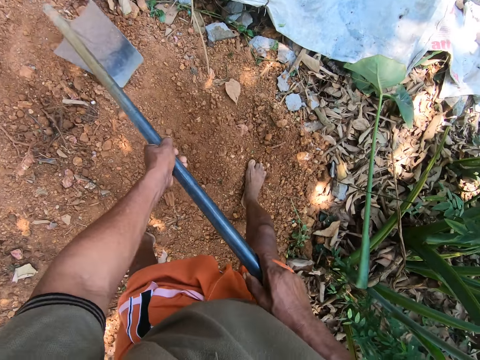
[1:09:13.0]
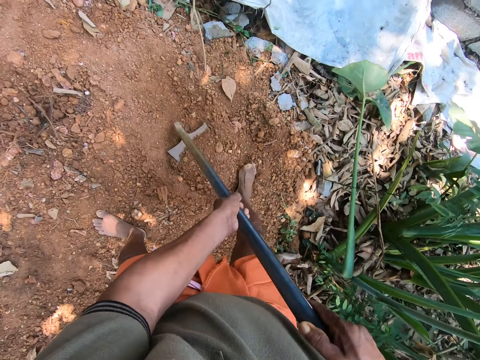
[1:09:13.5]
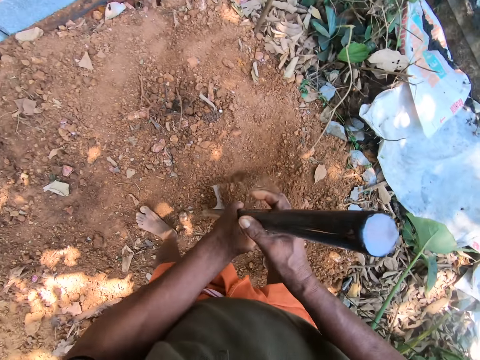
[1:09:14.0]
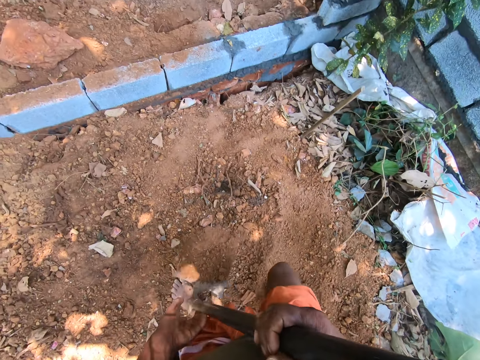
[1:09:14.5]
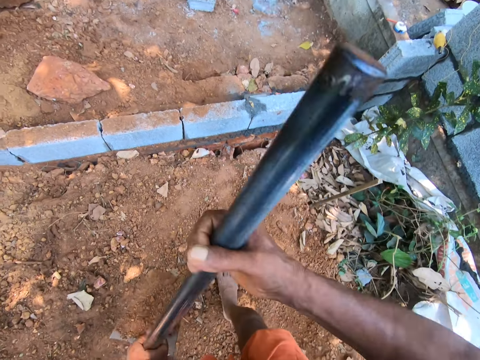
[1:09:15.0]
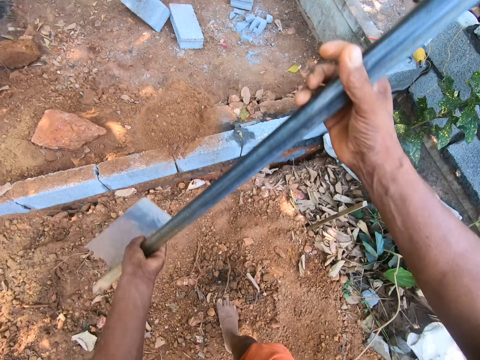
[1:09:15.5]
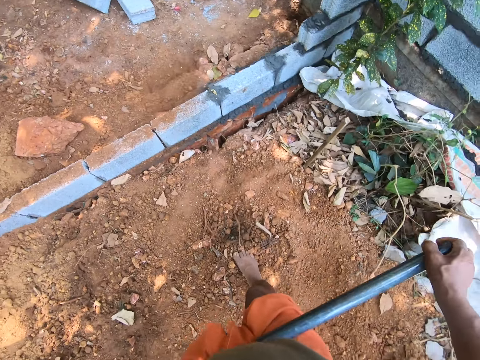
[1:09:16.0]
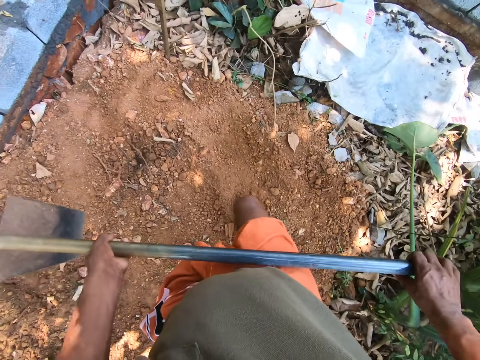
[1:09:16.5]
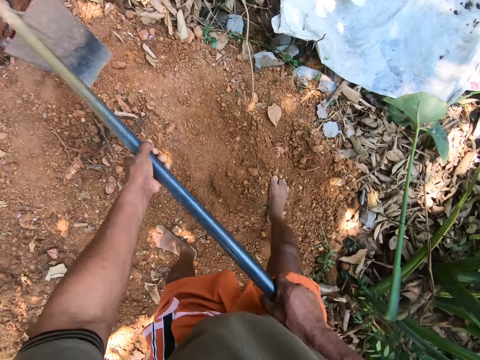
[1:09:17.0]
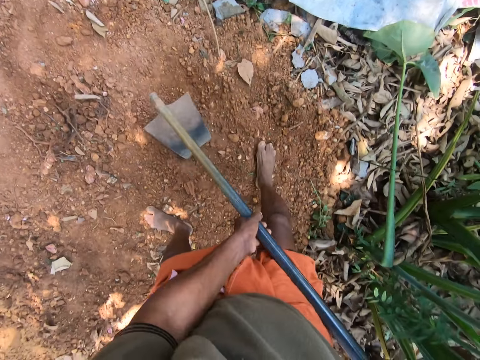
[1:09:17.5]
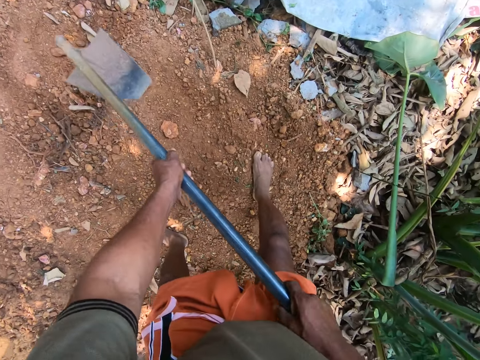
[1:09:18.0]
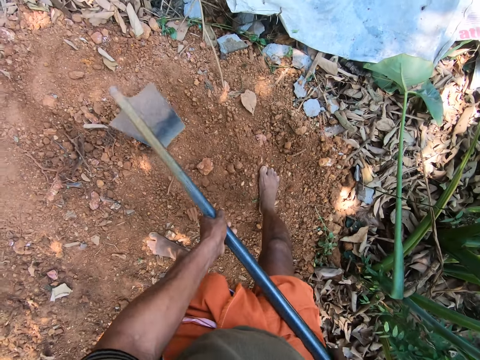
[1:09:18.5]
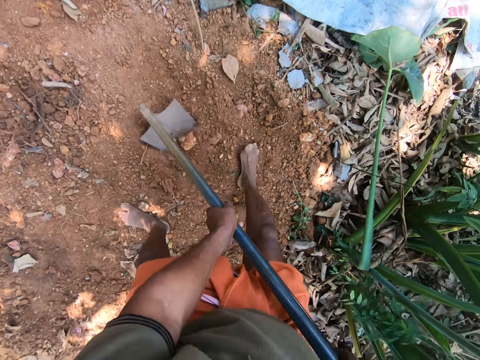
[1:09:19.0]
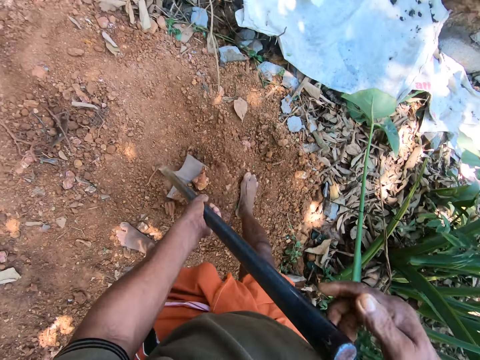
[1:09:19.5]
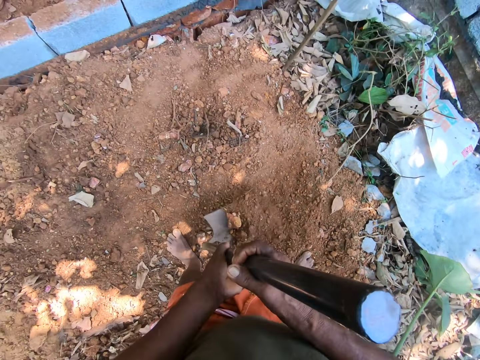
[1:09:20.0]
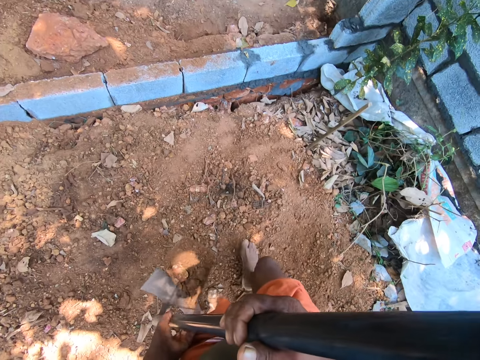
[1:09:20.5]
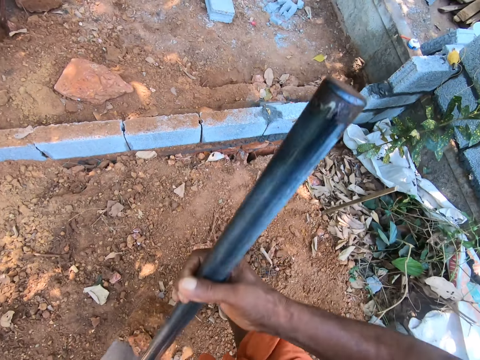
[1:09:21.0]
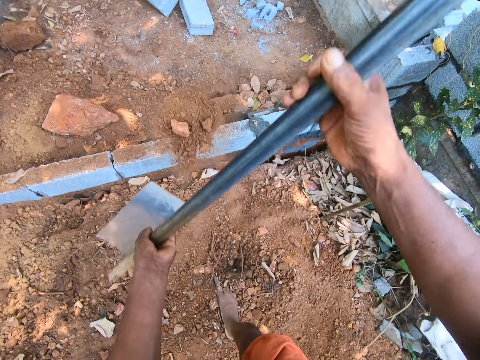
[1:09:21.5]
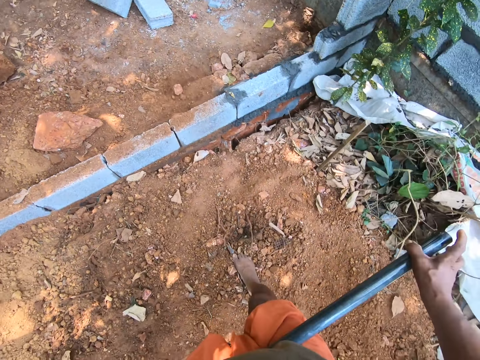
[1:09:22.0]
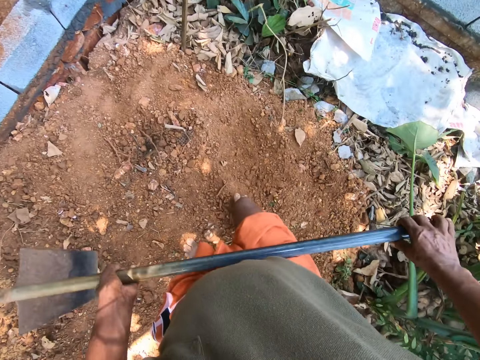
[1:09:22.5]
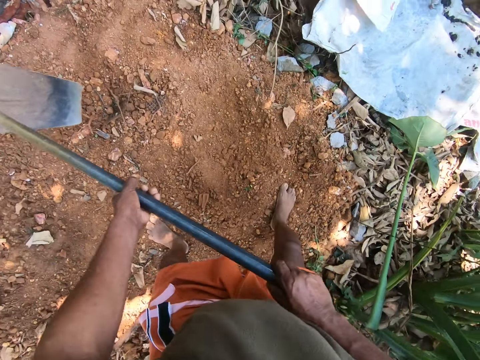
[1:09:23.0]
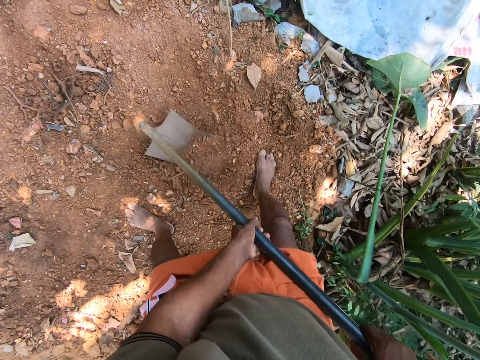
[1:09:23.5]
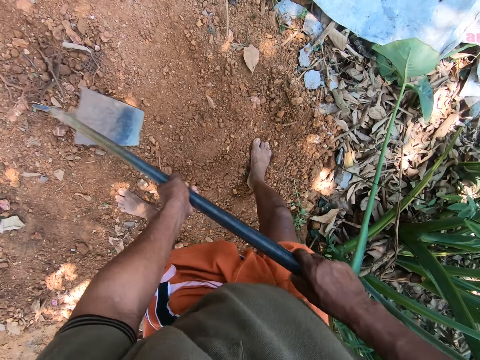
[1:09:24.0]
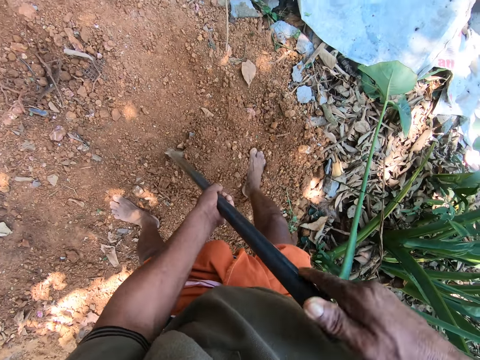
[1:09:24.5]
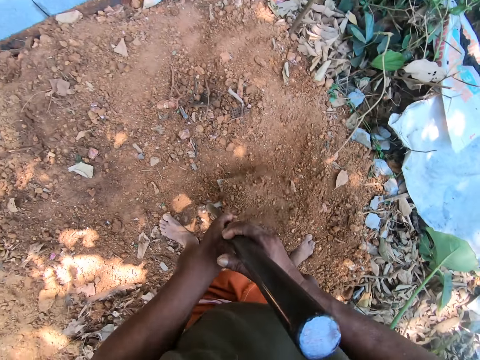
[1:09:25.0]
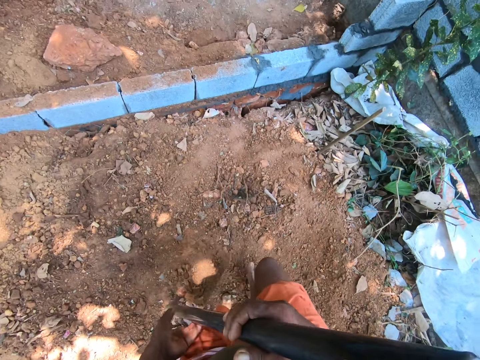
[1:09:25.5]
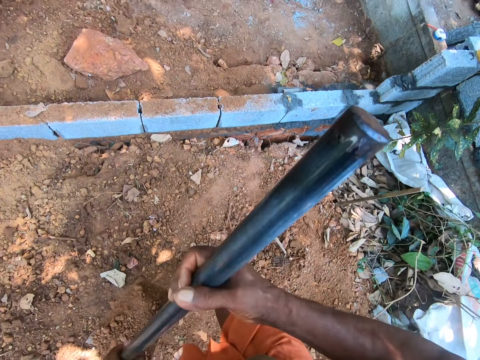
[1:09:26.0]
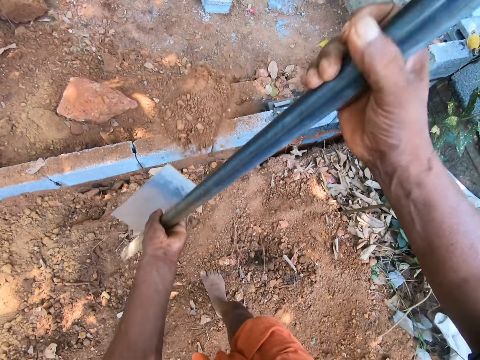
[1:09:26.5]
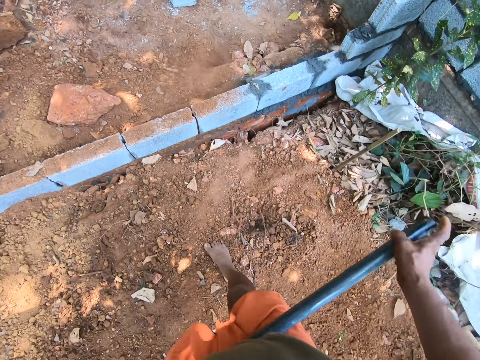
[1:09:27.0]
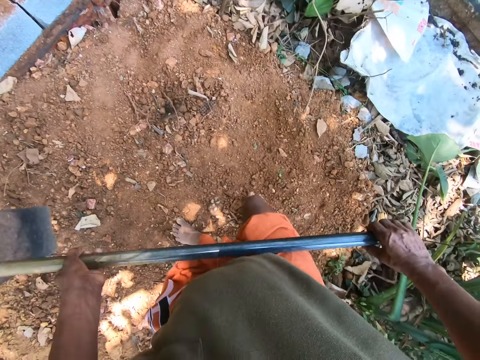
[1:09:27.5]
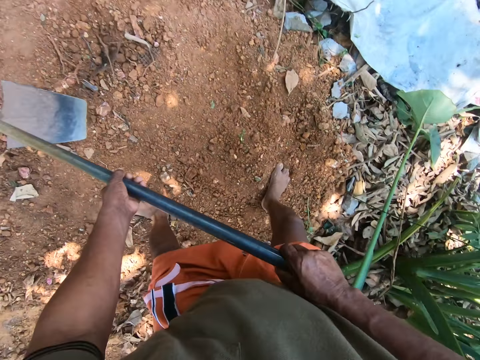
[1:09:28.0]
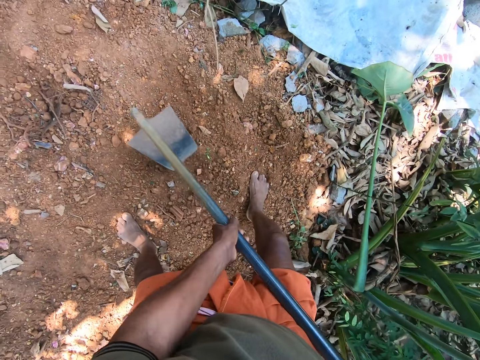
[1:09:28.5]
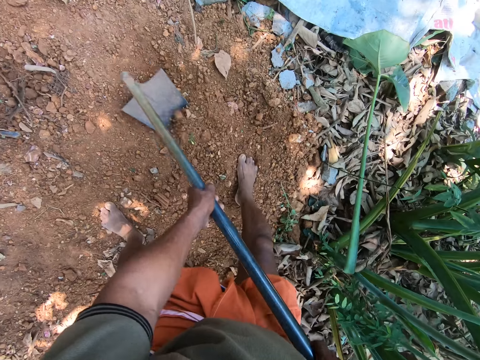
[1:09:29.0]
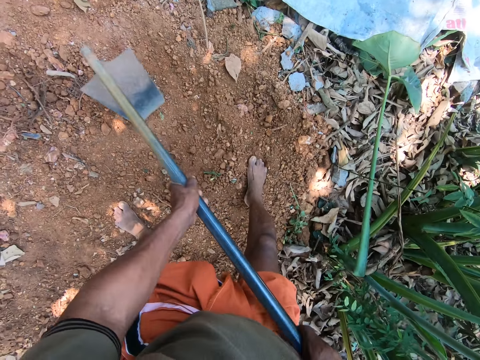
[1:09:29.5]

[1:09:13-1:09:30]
The camera wearer packs the sand with the shovel or hoe with both hands. They dig with the hoe. They pour the sand on the land beyond the wall with the shovel with both hands. They clear the land with the shovel with both hands. They pack the sand with the shovel with both hands. They pour the sand on the land beyond the wall with the shovel with both hands. They dig with the hoe. They pack the sand with the shovel with both hands. They pour the sand on the land beyond the wall with the shovel with both hands. They clear the land with the shovel with both hands.

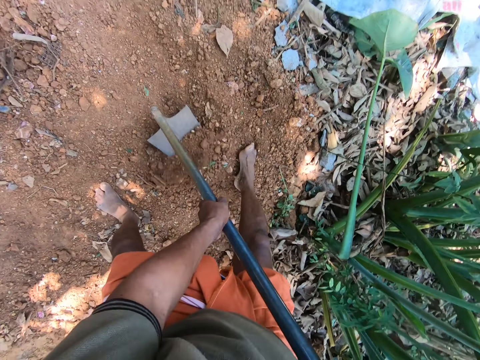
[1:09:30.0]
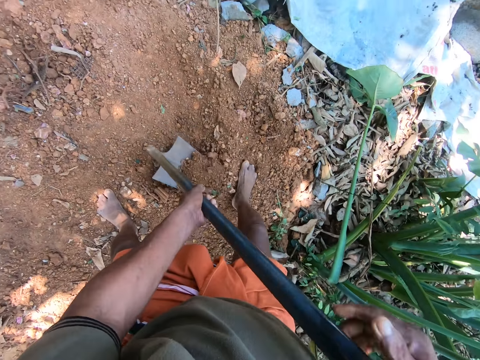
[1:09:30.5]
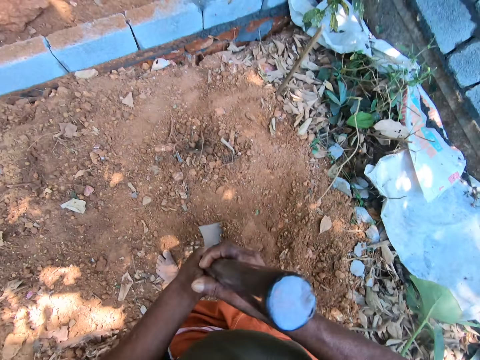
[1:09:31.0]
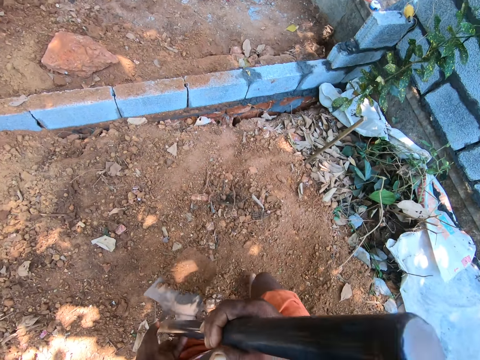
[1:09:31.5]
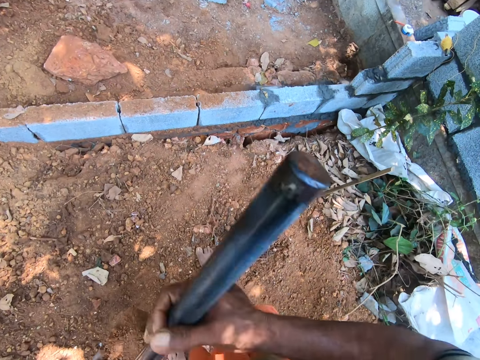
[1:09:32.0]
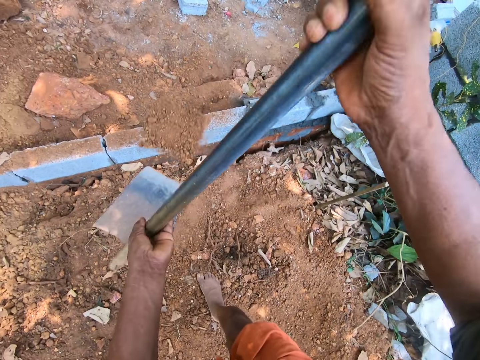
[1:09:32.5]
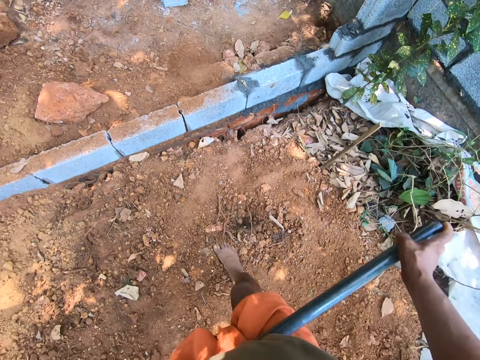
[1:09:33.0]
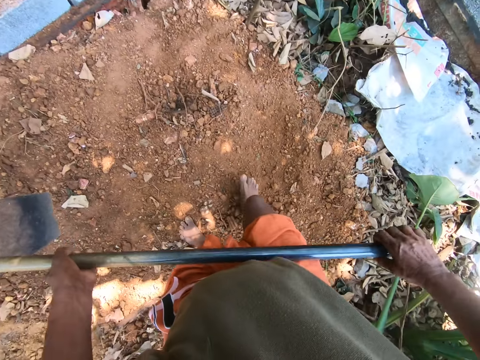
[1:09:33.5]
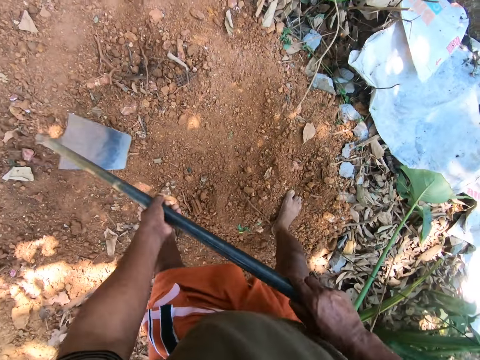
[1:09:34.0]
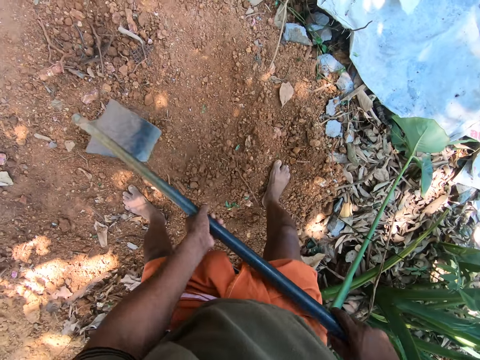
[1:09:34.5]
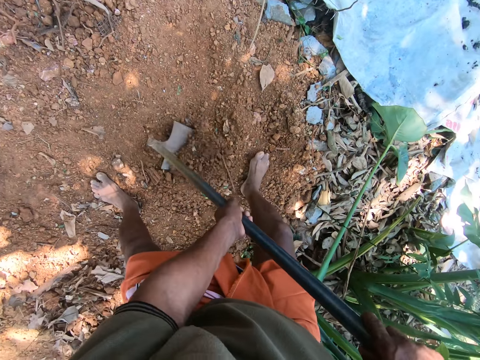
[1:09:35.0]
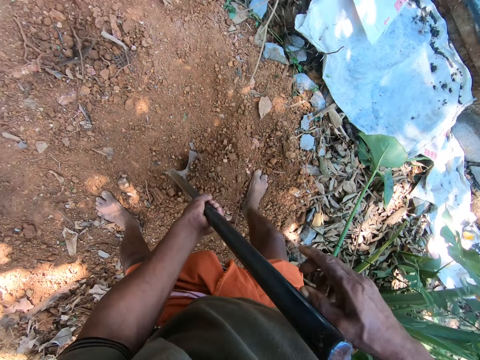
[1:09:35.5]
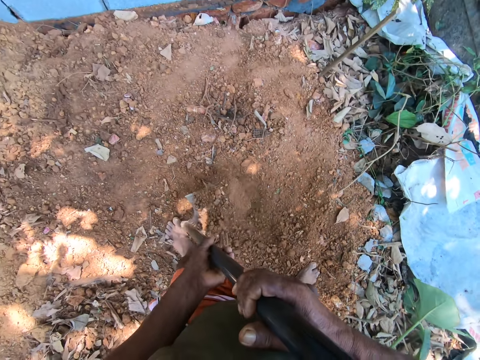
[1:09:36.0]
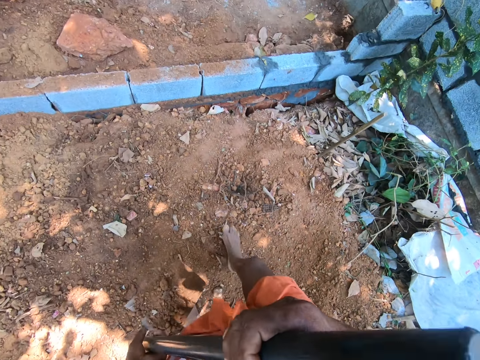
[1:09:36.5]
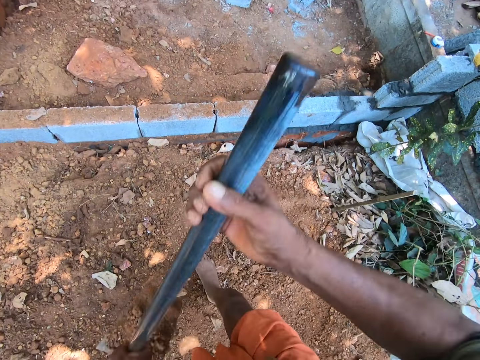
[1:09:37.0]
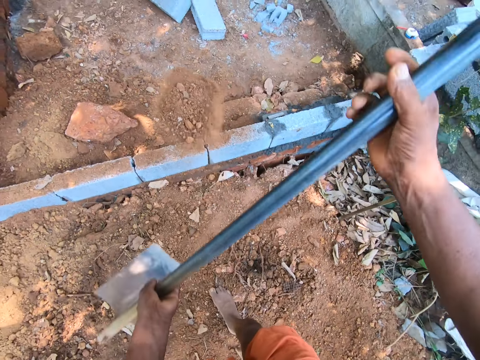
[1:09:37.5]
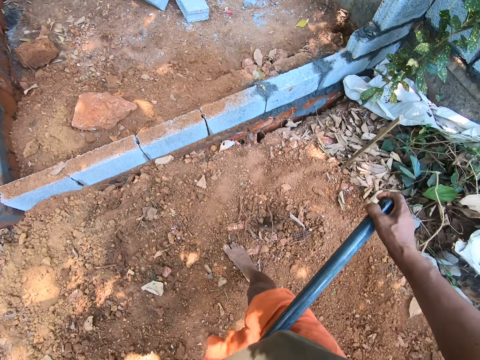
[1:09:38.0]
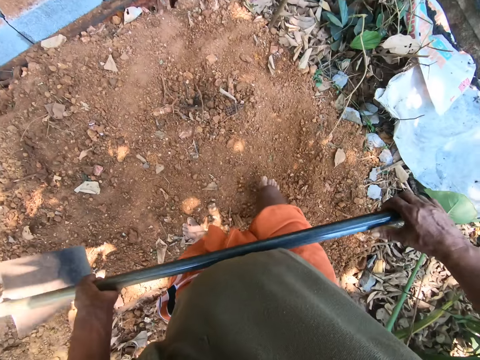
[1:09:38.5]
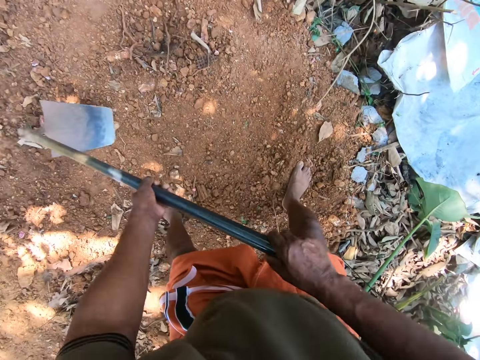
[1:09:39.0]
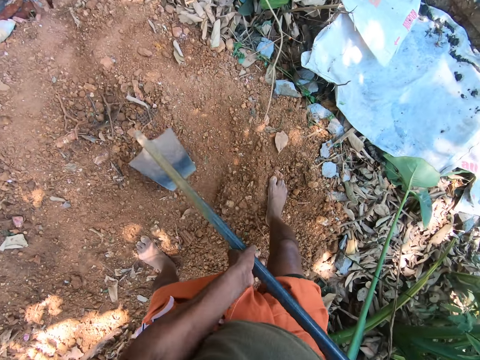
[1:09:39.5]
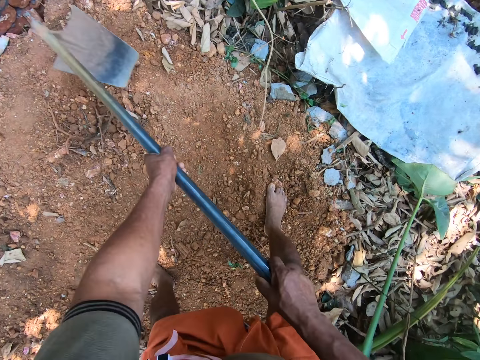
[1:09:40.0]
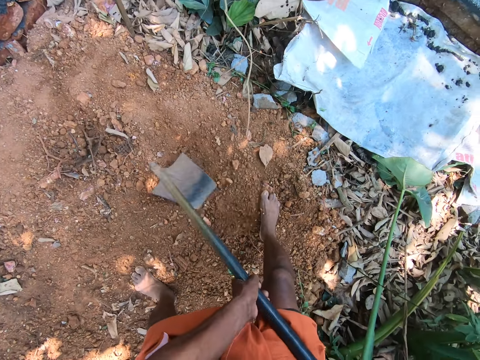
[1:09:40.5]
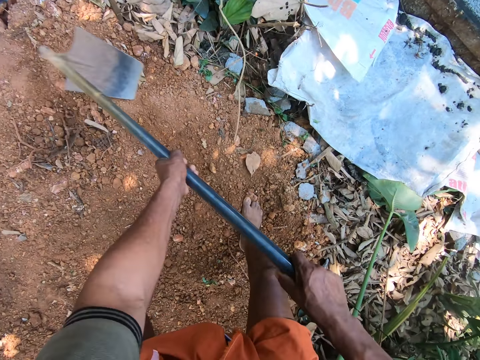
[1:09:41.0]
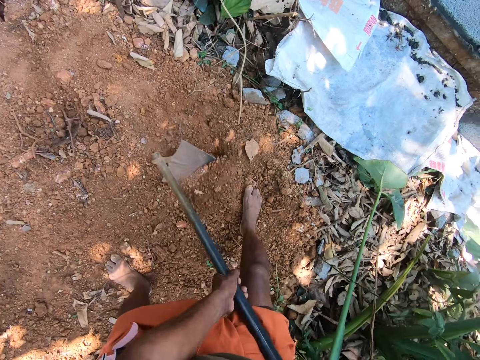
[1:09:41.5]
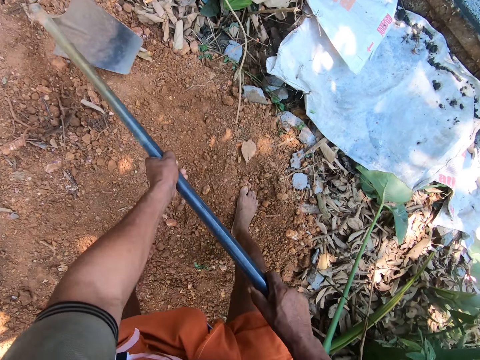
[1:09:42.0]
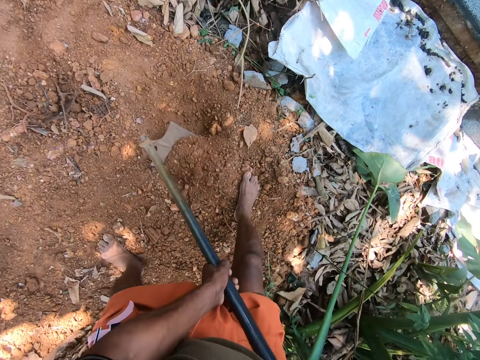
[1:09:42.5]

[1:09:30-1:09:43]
The camera wearer packs the sand with the shovel or hoe with both hands. They pour the sand on the land beyond the wall with the shovel with both hands. They dig with the hoe. They pack the sand with the shovel with both hands. They pour the sand on the land beyond the wall with the shovel with both hands. They clear the land with the shovel with both hands.
